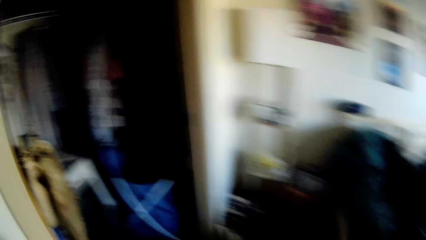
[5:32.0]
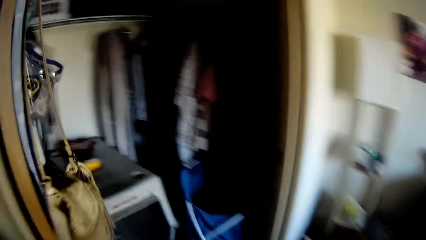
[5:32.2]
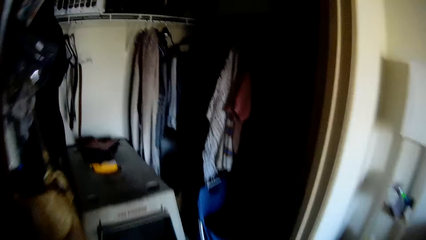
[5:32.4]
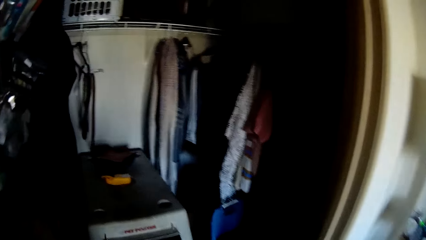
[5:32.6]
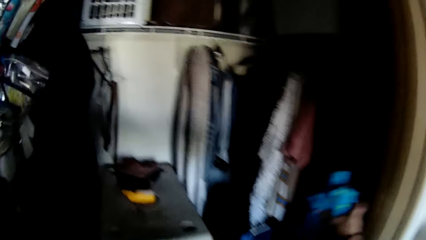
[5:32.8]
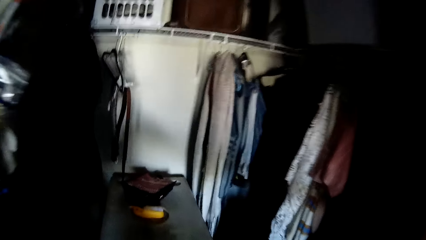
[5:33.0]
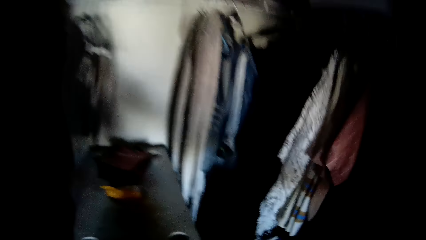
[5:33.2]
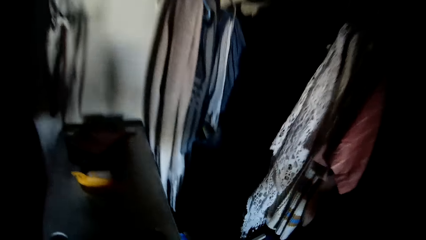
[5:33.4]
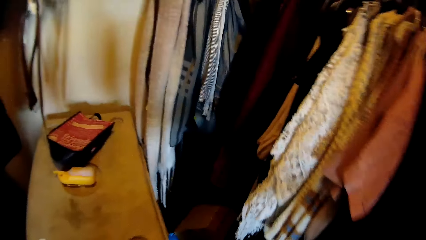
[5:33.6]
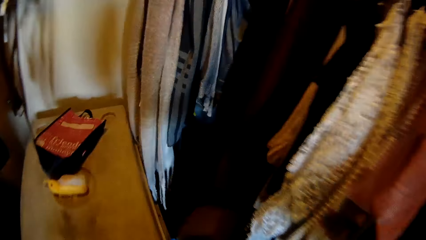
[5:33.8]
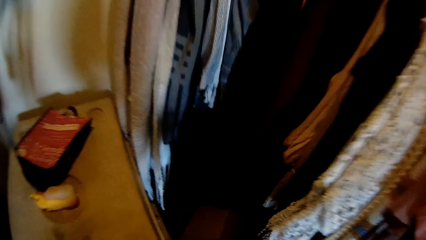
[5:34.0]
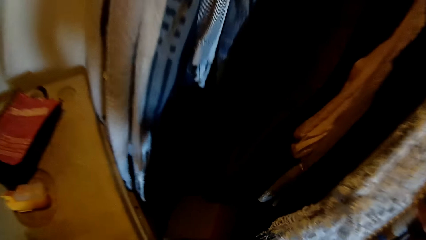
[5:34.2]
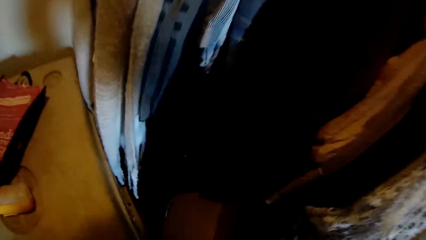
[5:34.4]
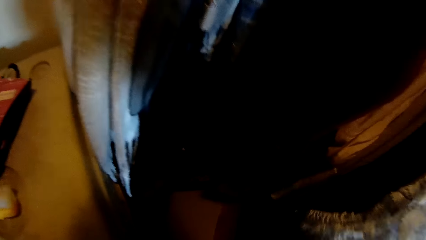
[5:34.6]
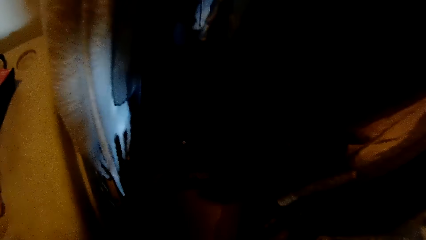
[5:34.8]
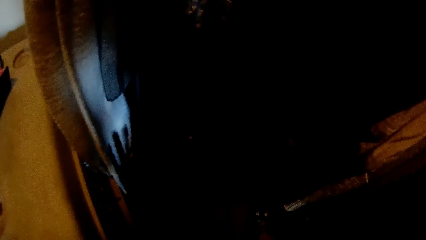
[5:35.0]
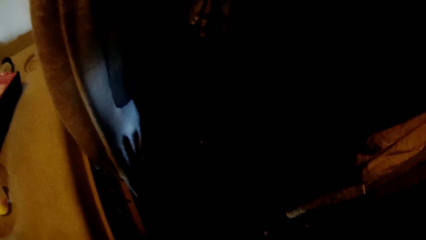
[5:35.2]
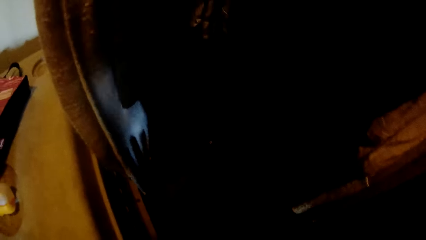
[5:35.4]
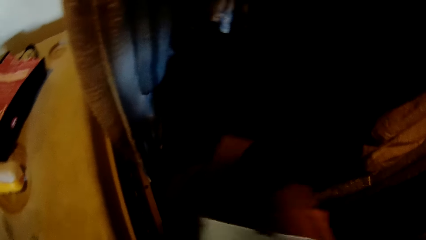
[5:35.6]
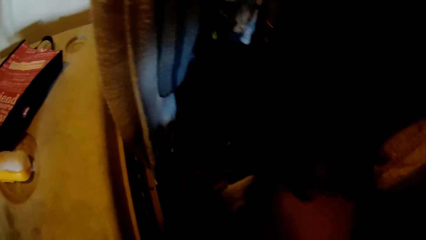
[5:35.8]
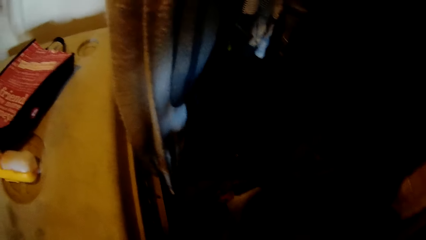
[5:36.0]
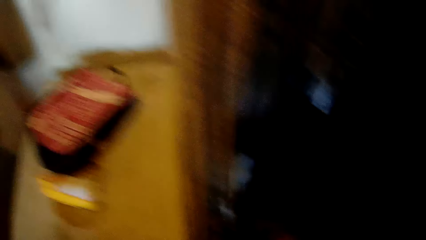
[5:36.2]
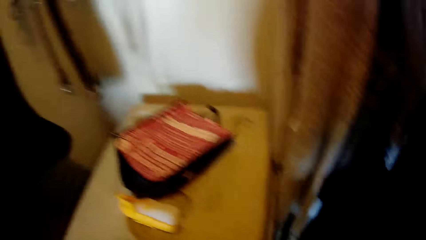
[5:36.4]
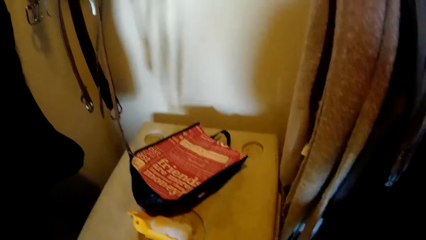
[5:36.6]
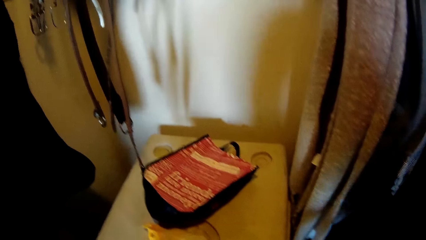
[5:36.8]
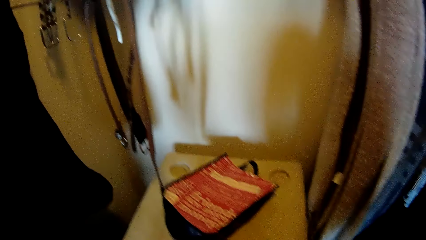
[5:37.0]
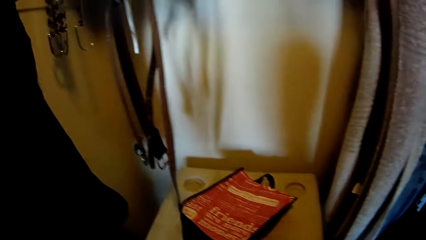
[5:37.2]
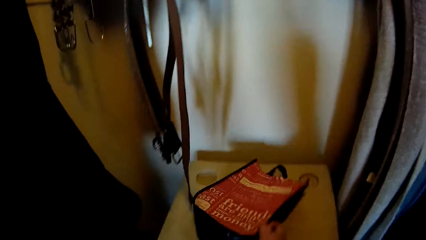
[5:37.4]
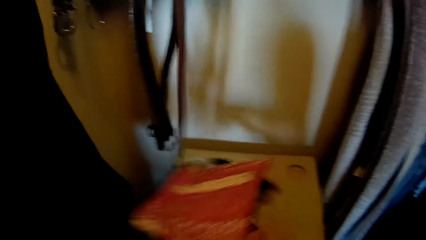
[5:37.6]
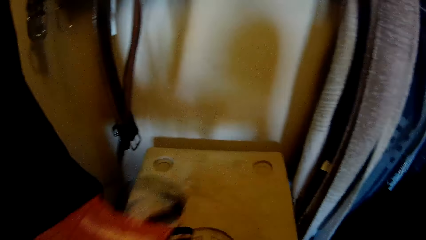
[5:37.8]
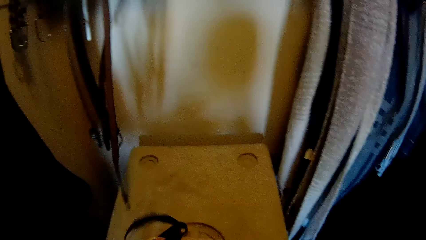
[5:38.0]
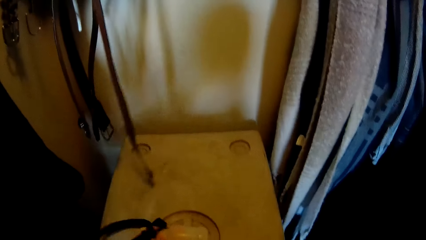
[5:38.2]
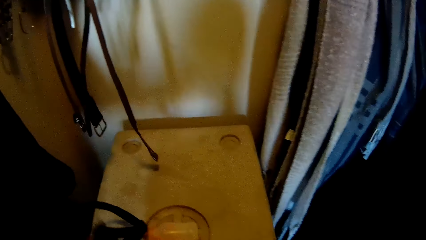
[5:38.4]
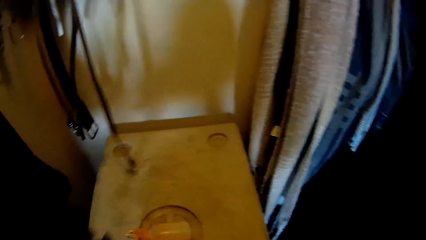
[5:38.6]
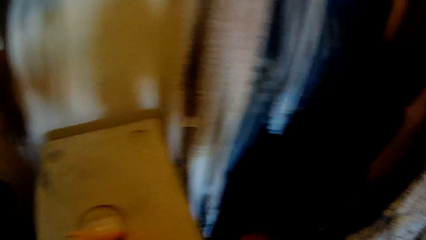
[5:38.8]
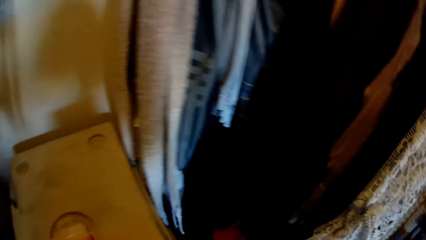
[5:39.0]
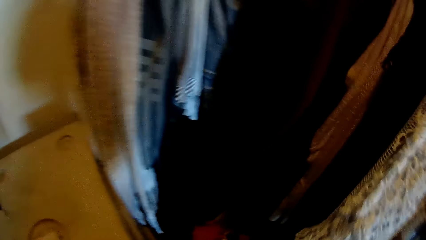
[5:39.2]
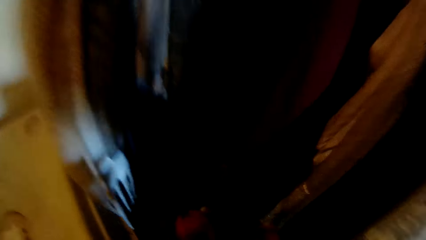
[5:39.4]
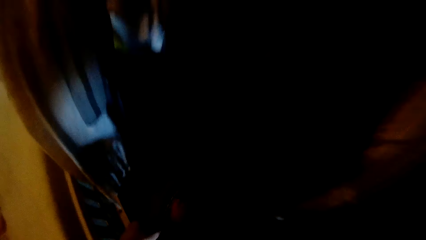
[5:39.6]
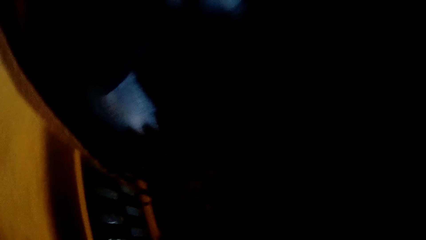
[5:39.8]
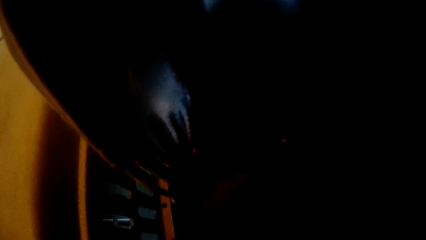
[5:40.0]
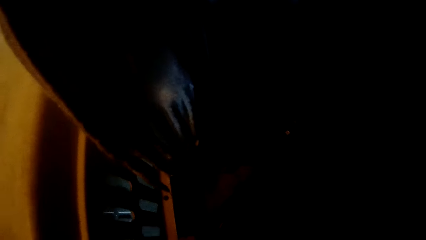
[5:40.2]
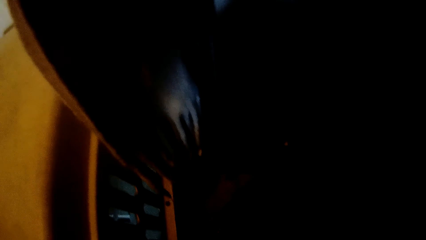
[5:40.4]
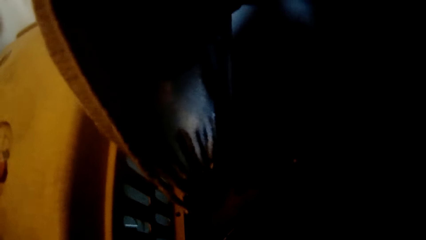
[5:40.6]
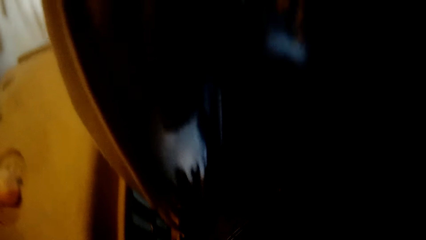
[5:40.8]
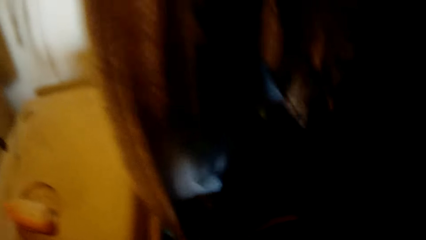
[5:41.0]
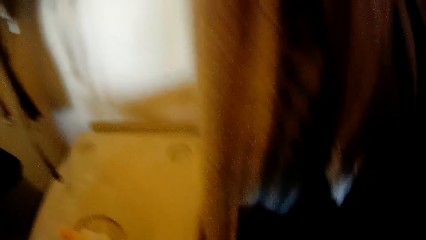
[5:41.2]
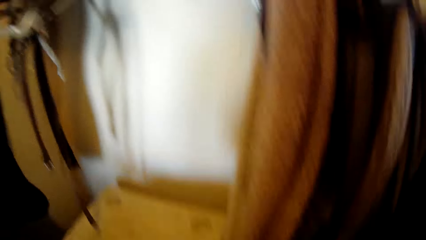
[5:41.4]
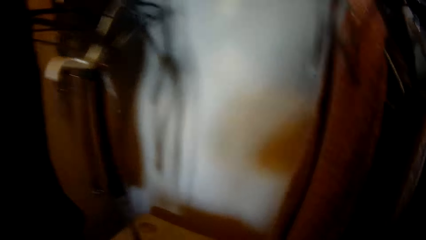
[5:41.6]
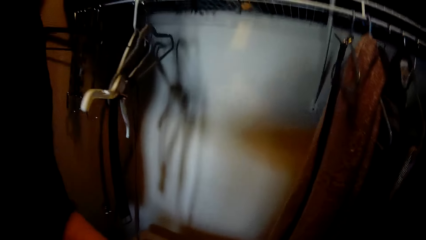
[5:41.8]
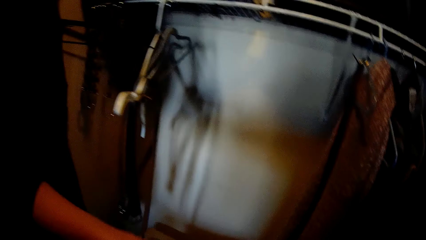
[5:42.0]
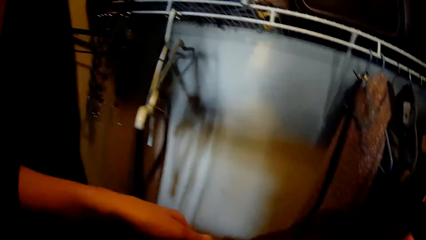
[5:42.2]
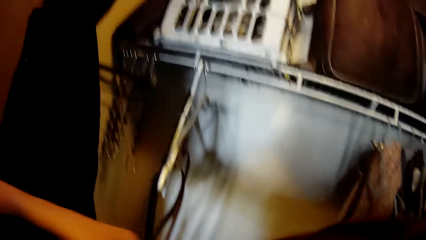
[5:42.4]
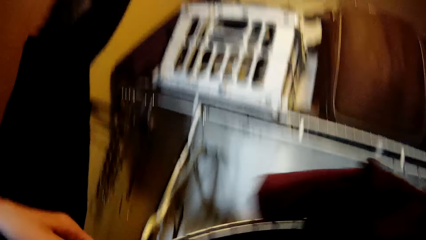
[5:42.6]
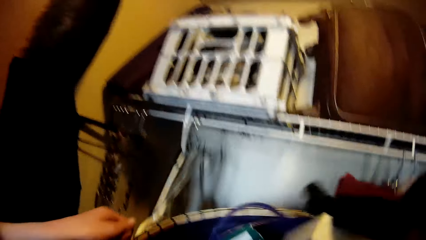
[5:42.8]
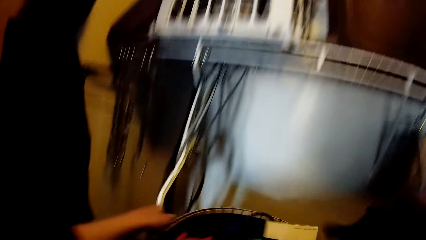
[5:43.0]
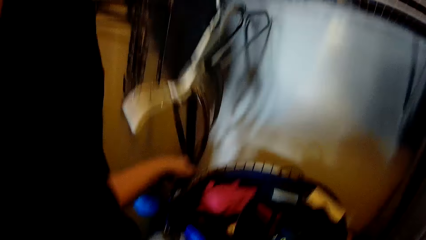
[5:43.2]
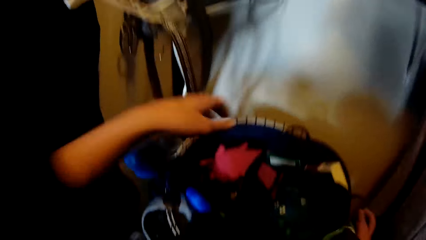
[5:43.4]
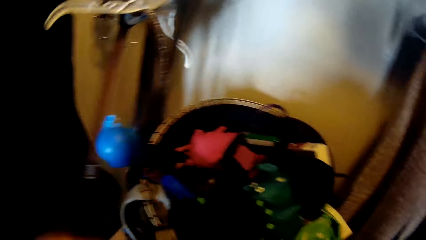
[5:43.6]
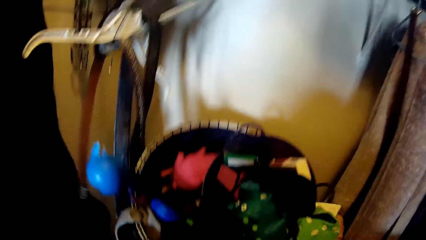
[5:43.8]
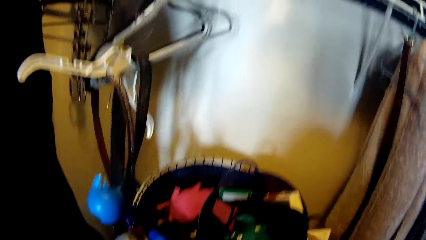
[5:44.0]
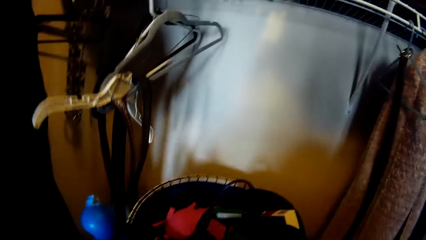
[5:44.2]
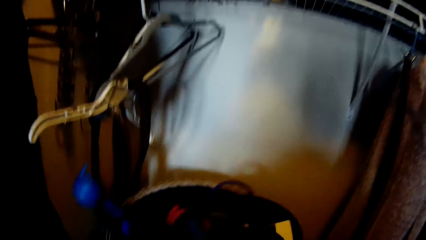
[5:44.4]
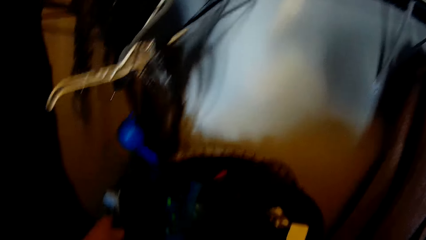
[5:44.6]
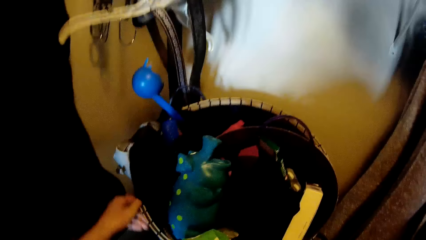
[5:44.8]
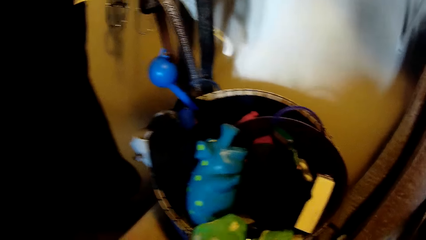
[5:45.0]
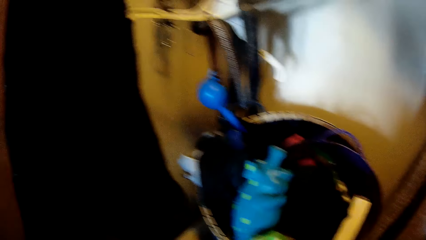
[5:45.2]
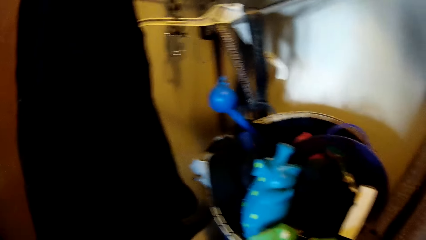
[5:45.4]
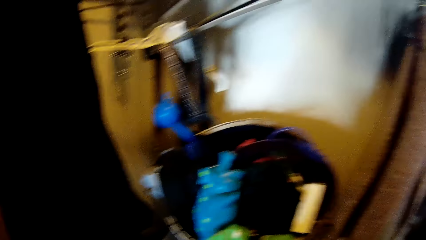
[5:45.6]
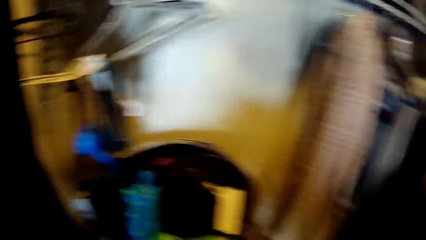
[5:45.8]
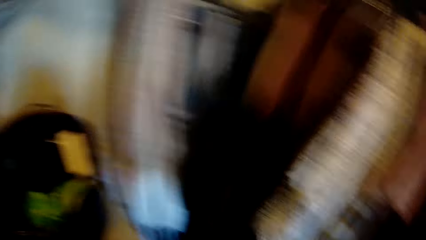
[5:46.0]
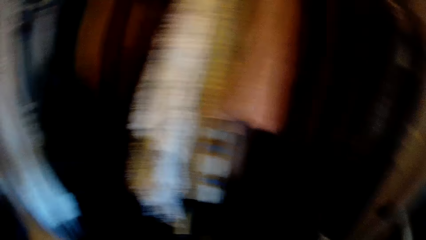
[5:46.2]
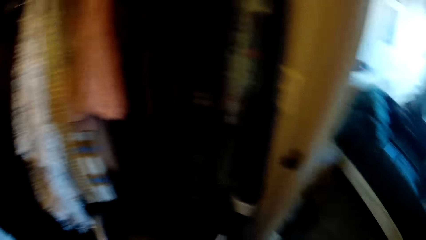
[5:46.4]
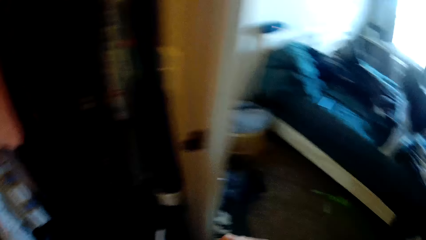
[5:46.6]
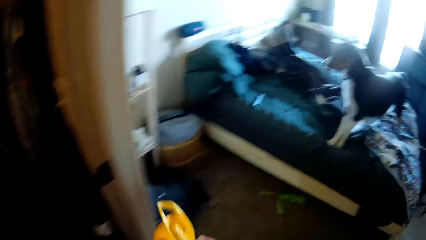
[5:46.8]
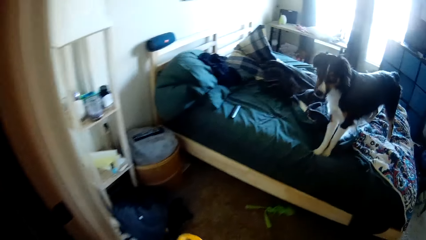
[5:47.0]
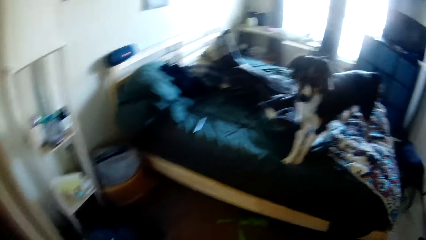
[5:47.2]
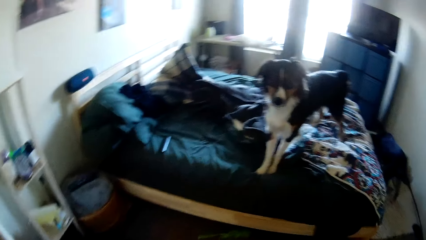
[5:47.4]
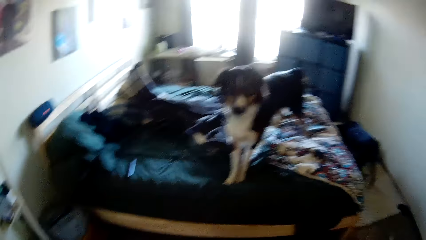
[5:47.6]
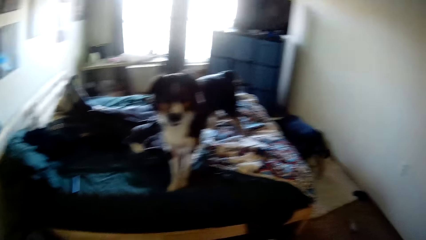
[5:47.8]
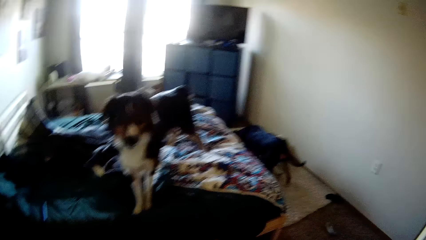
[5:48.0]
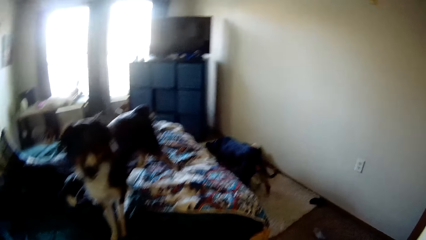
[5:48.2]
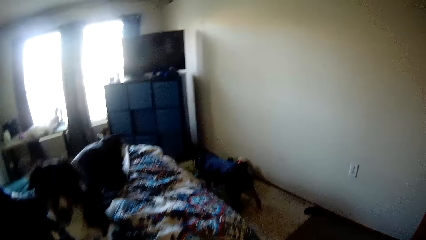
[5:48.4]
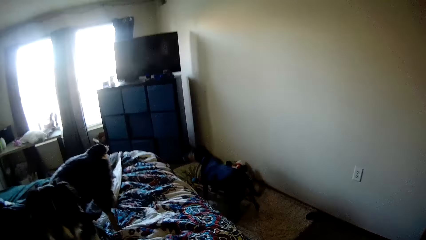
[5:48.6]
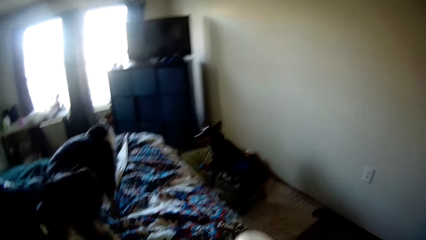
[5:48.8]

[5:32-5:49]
The camera wearer walks into the closet. They turn on a light switch inside the closet. They drop the teddy bears inside a basket on the floor in the closet. They move a bag along the surface of a dog cage in the closet. They pick the fabric bag. They pick up the basket with cloths in it from the floor. They place the basket on the top of the dog cage. They adjust the position of the basket on the dog cage. They pick a bottle and container from the basket. They walk around the room. A dog plays with a doll on a dog bed in the room.
